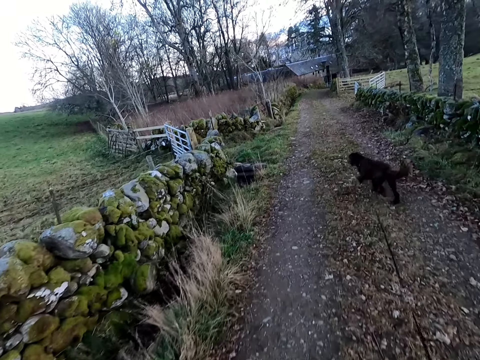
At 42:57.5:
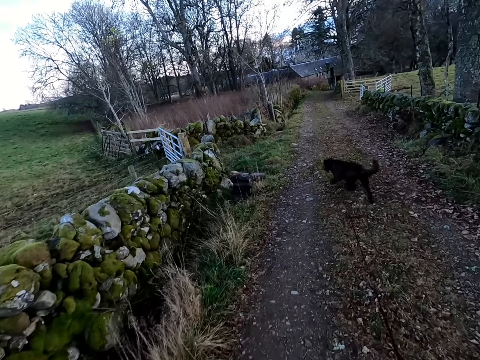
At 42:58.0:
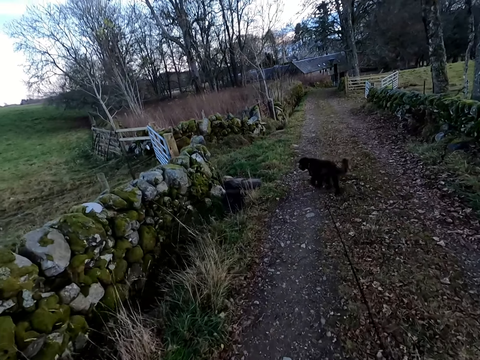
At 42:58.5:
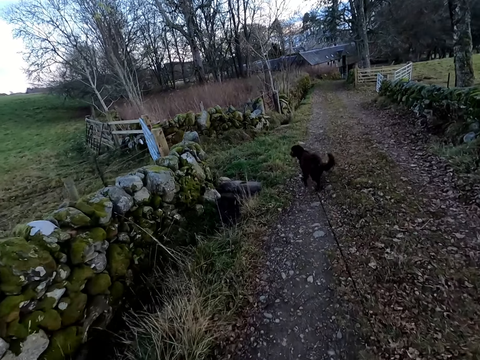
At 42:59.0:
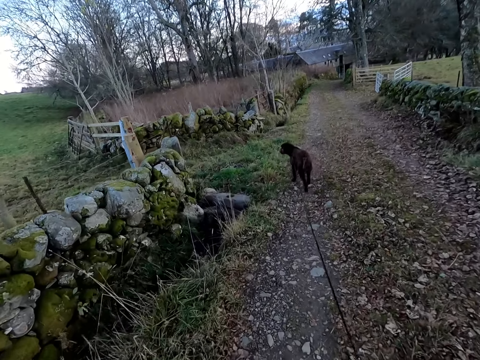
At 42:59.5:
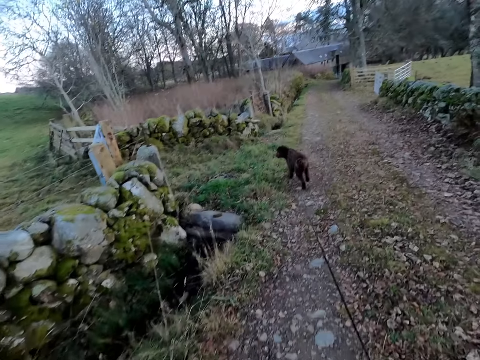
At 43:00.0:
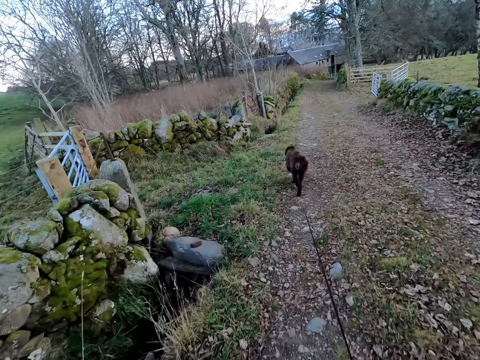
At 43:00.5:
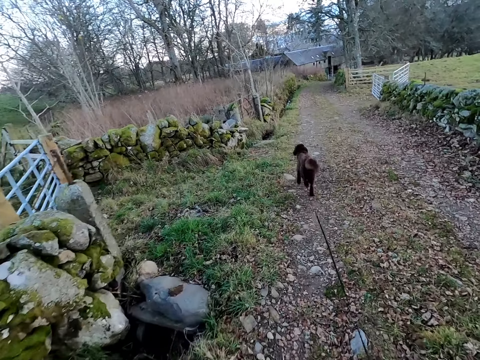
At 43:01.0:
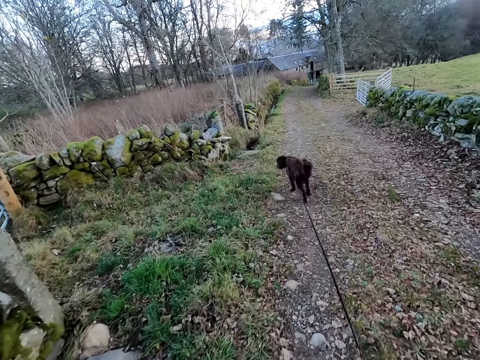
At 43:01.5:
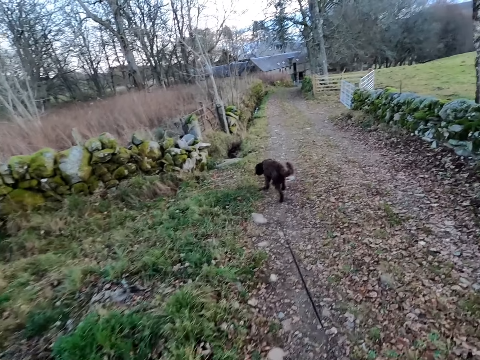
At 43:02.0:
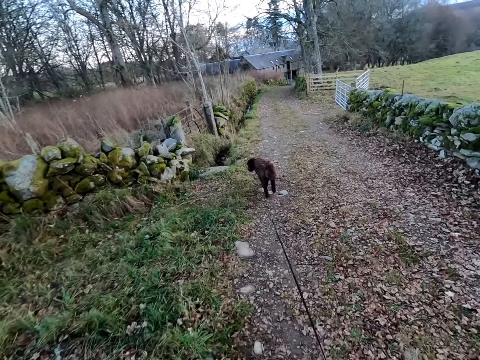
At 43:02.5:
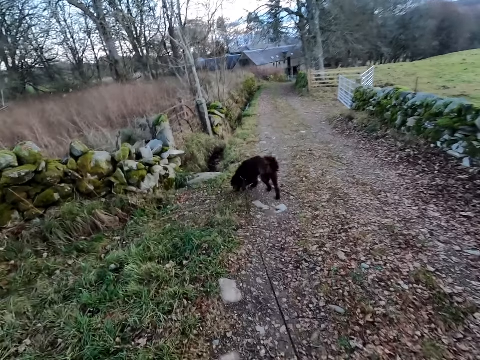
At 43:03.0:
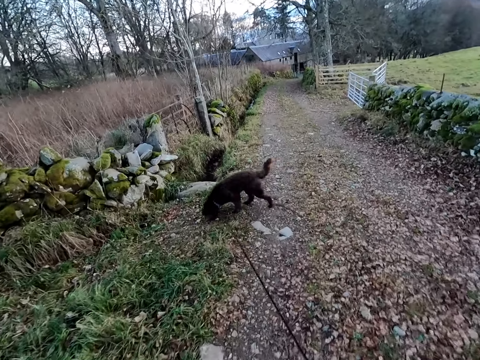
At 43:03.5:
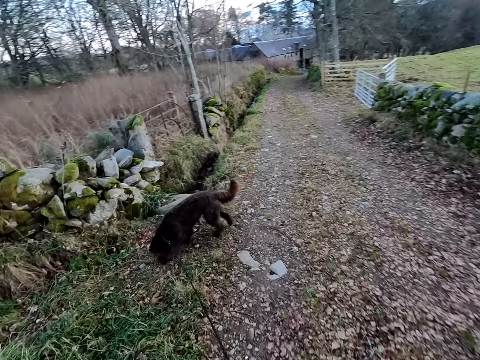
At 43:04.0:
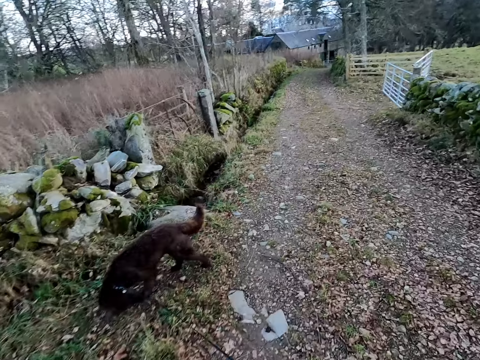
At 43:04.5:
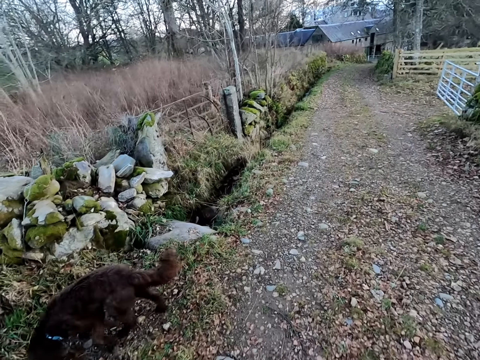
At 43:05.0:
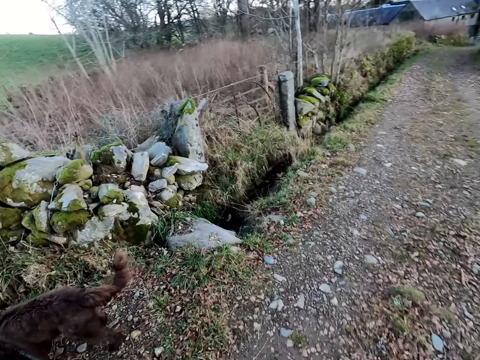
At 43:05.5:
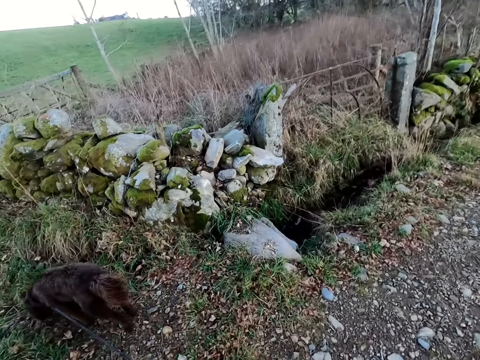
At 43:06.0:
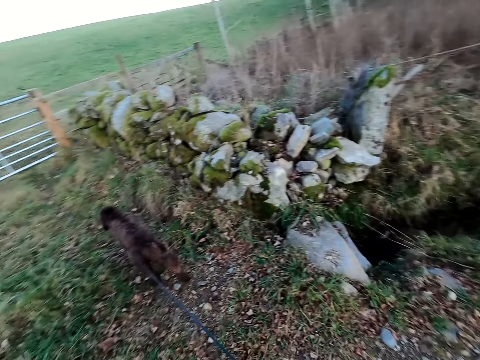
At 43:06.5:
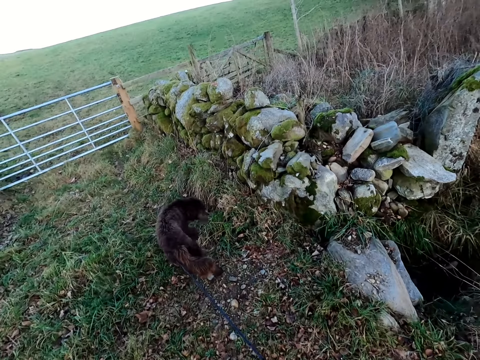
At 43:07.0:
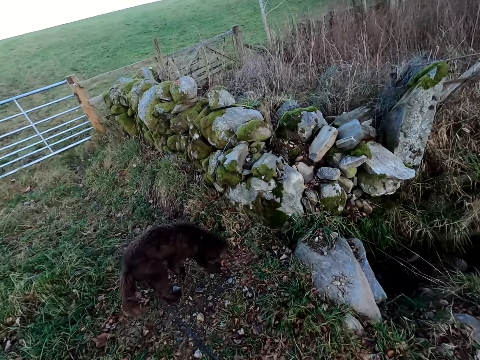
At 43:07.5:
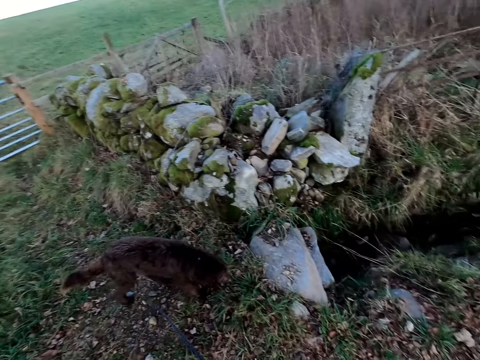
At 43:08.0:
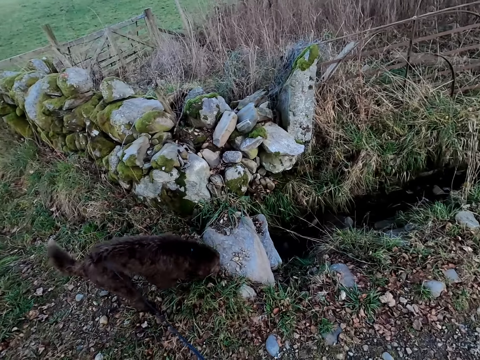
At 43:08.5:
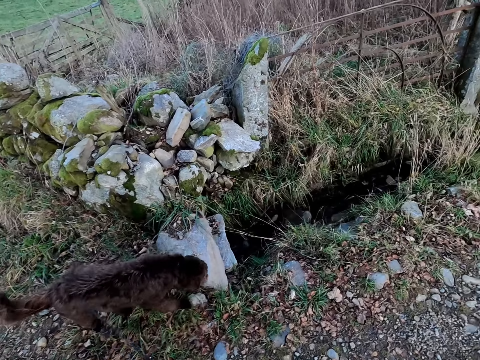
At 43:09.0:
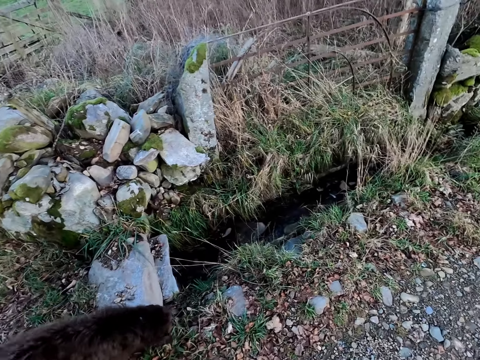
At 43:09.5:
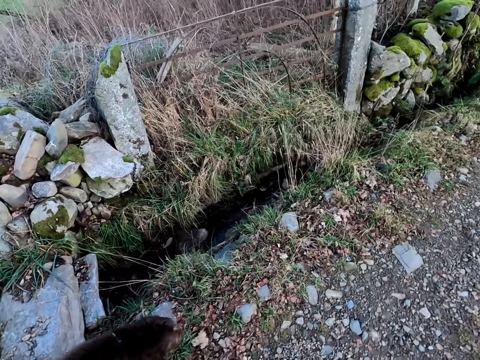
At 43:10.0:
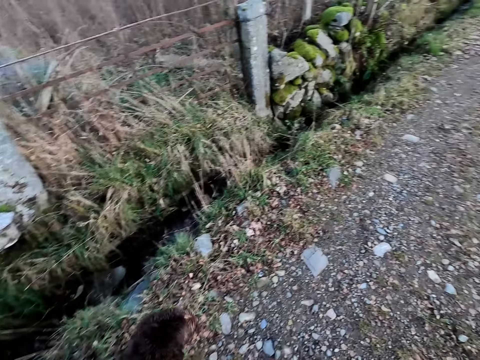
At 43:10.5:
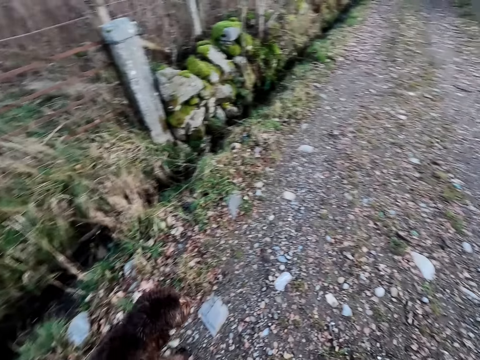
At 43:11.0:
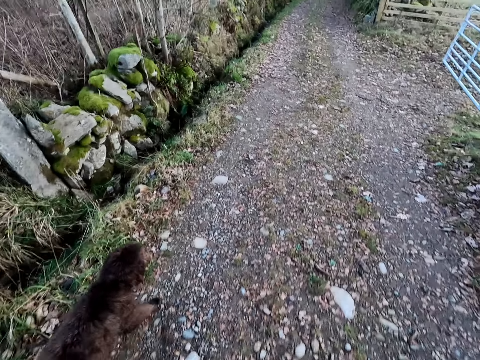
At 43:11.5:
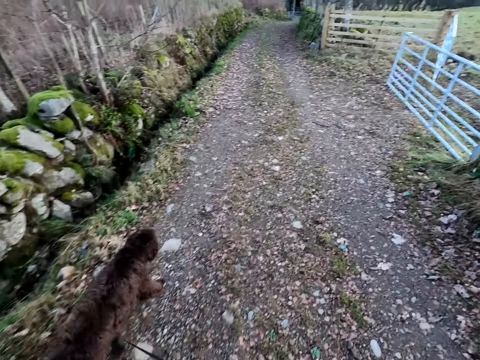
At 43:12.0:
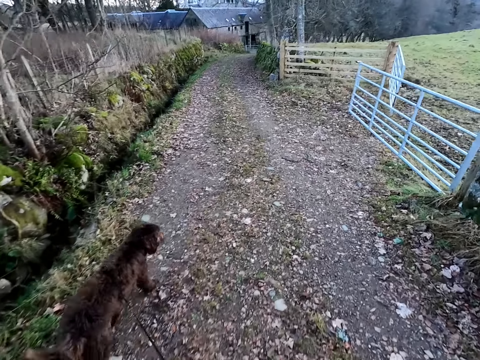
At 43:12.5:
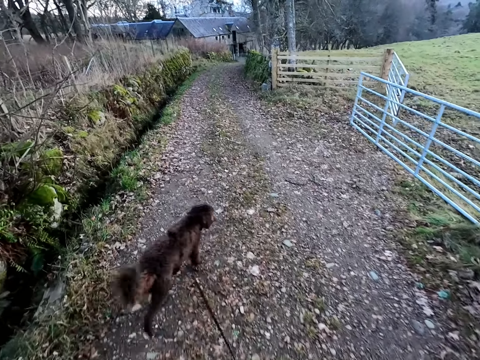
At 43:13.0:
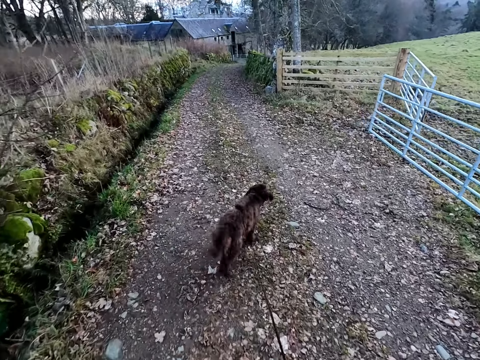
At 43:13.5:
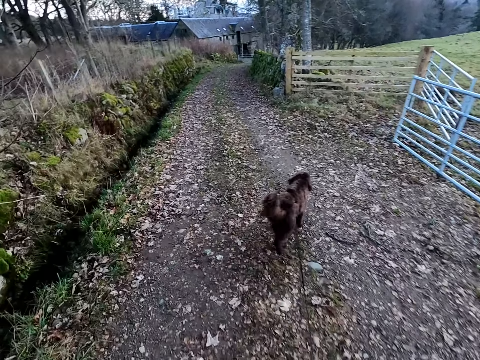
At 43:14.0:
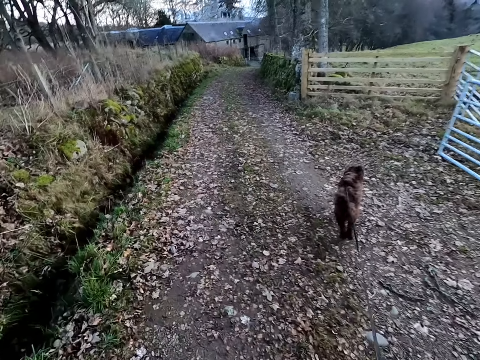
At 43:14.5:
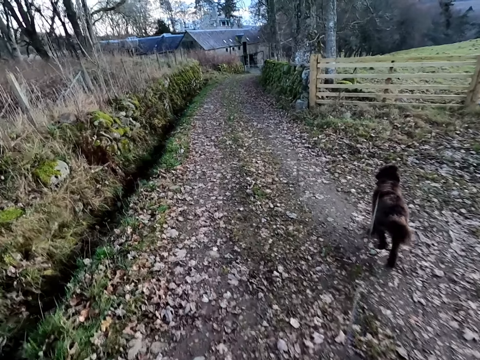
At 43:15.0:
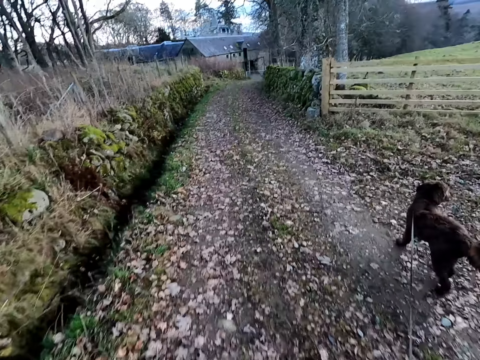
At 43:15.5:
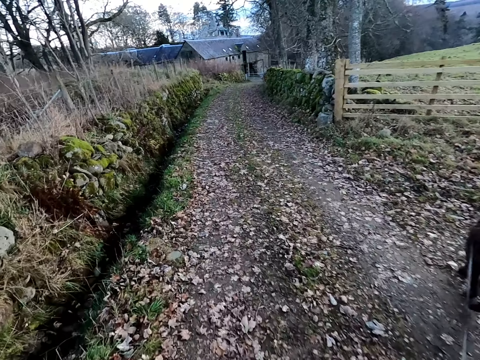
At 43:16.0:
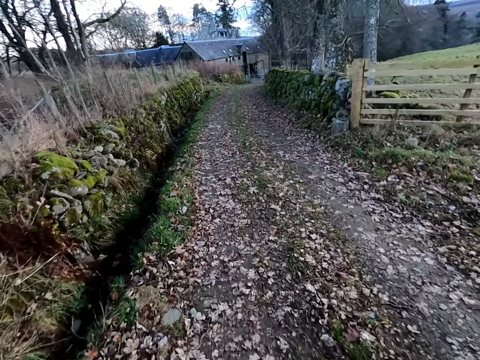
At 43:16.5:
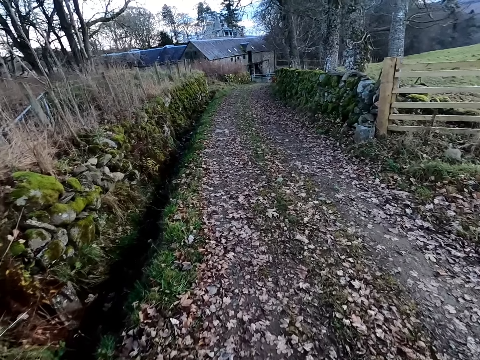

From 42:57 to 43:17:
The camera wearer stands and looks at the dog. They walk.

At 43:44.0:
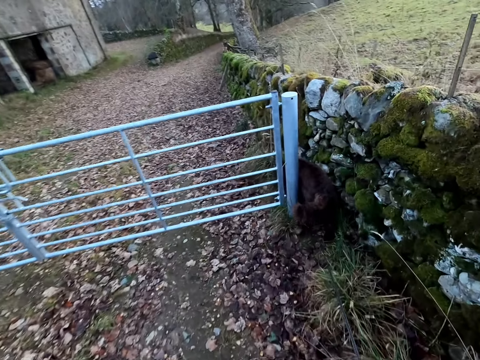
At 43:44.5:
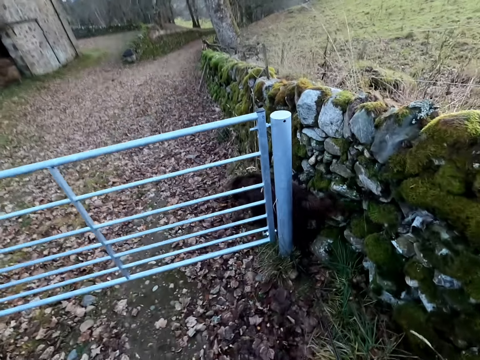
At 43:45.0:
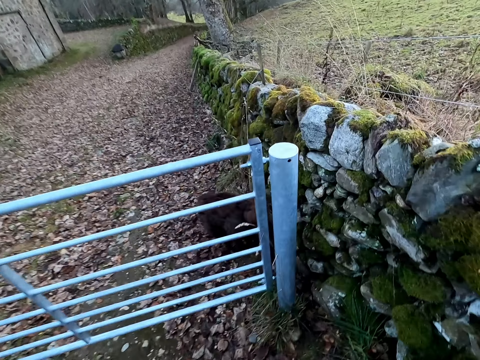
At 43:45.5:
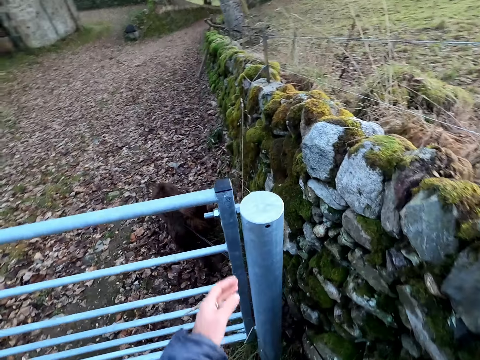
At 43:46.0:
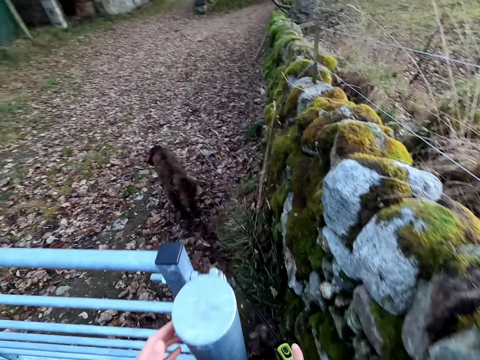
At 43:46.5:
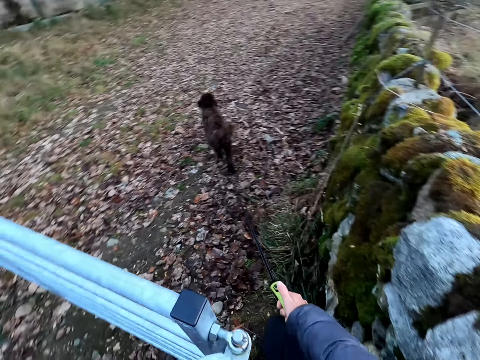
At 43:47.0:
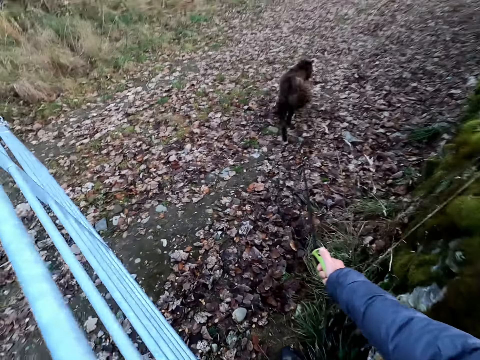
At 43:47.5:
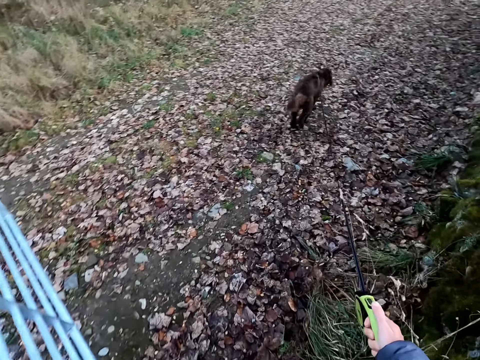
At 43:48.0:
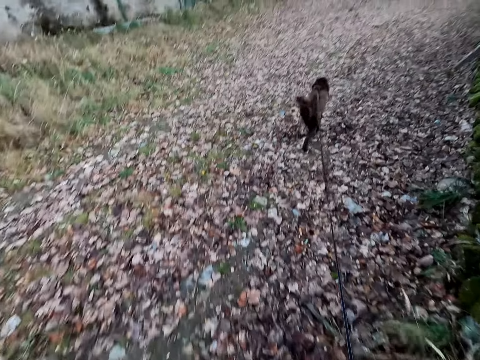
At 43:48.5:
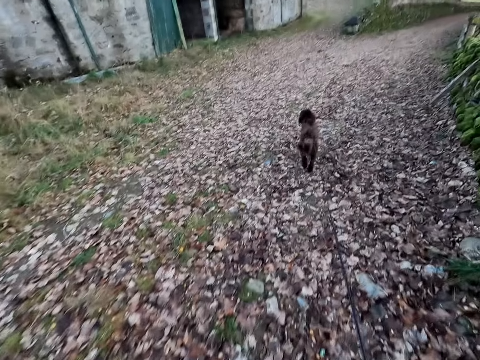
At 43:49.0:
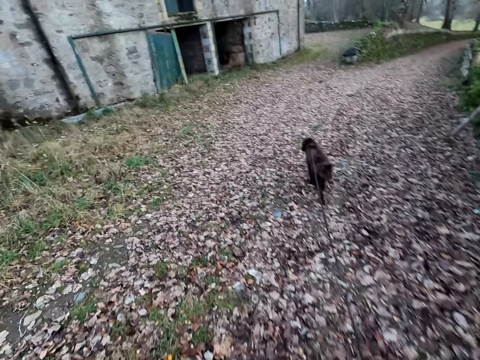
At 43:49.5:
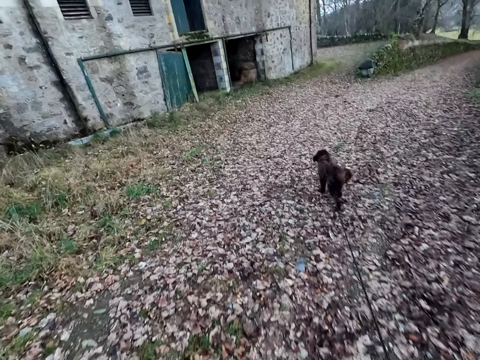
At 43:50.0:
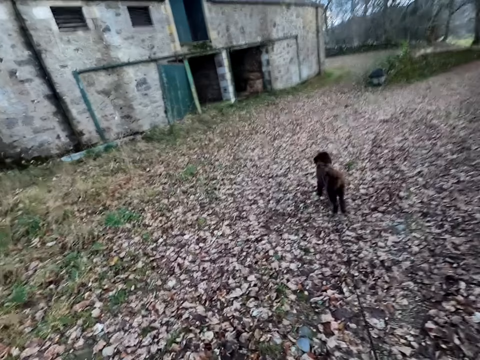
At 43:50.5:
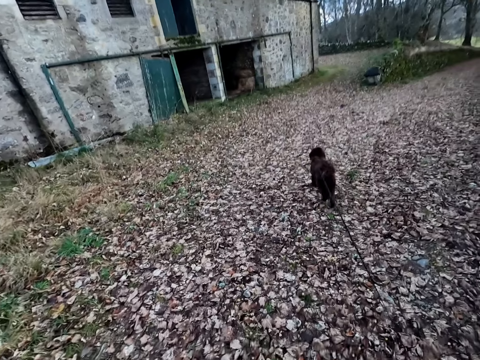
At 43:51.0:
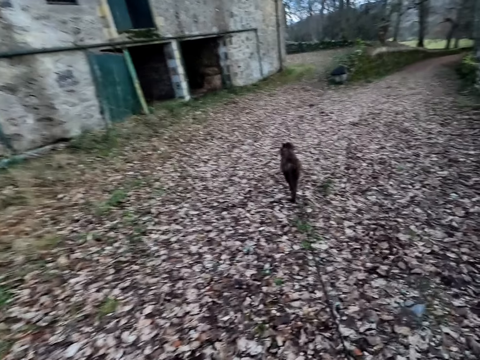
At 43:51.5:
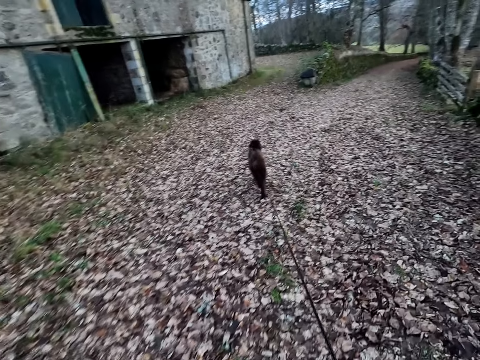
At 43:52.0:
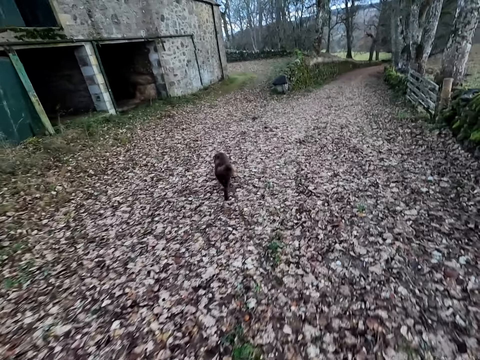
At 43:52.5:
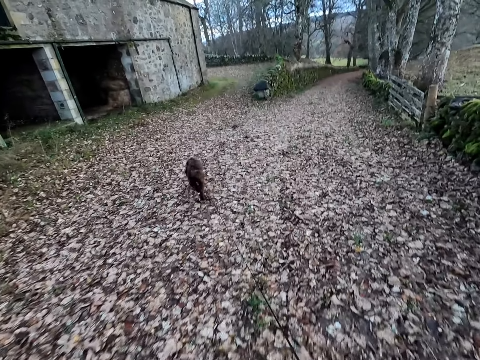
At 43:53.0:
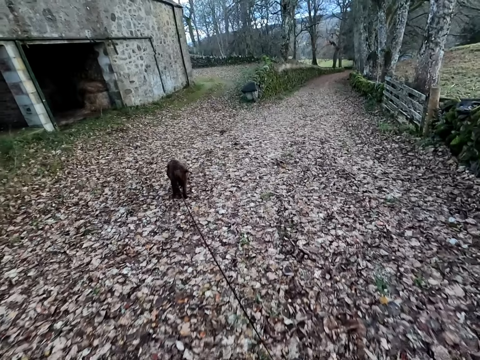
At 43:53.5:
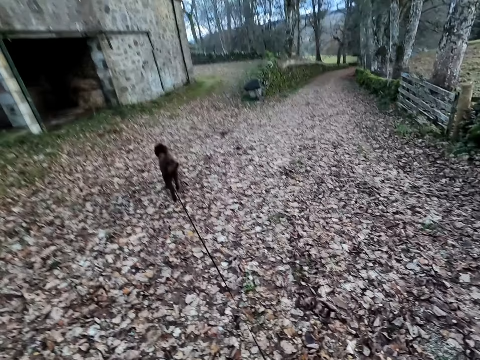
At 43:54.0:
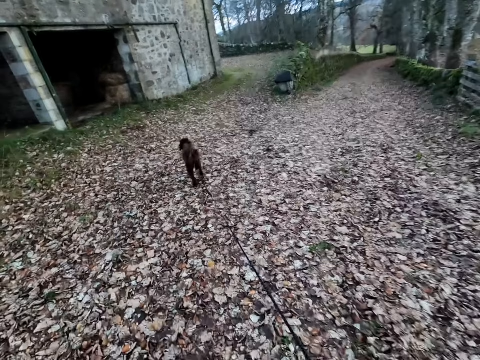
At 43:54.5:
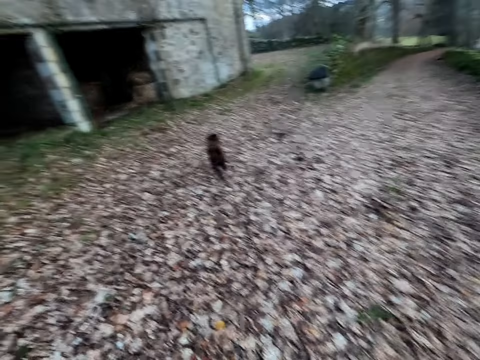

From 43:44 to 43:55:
The camera wearer touches the gate.
